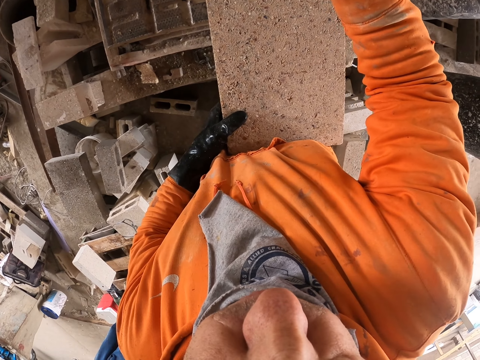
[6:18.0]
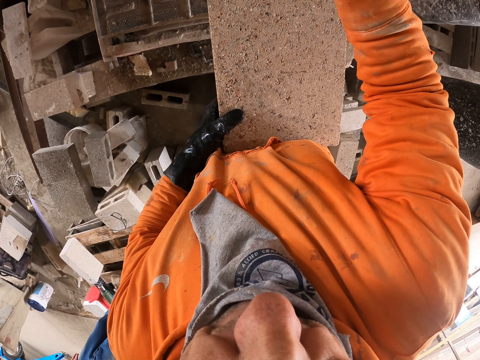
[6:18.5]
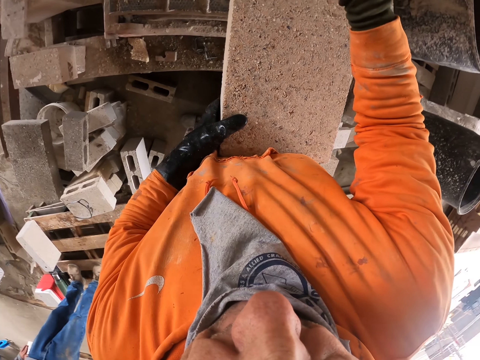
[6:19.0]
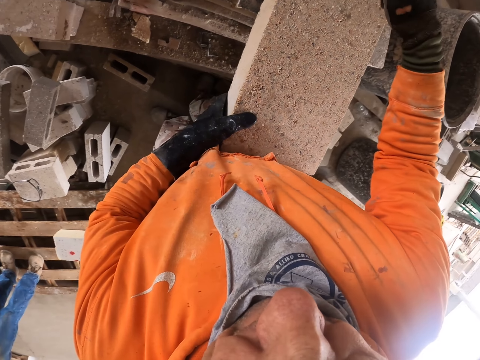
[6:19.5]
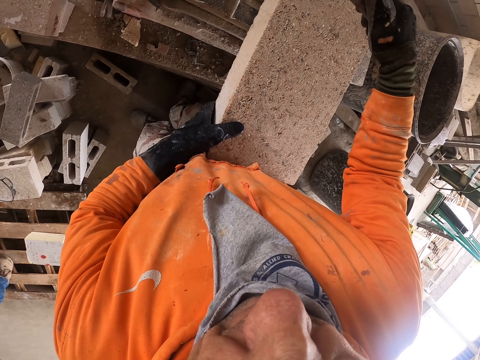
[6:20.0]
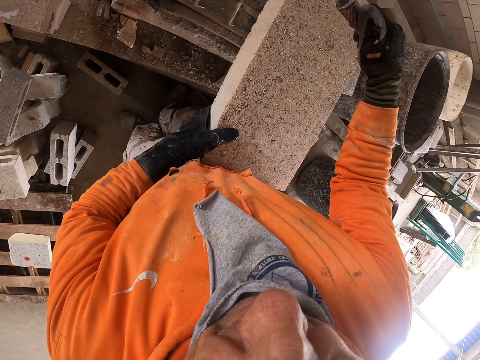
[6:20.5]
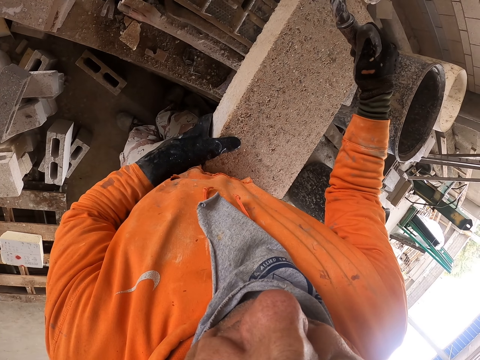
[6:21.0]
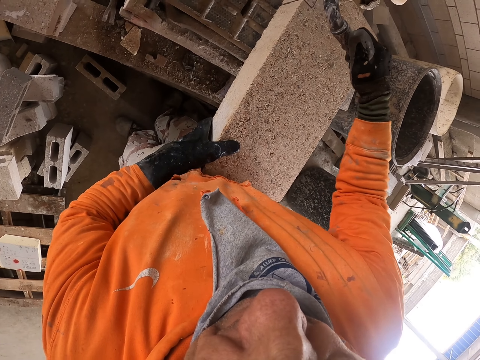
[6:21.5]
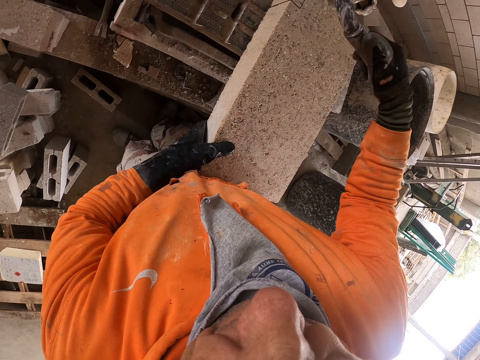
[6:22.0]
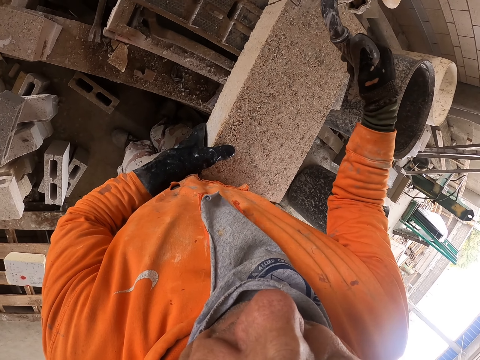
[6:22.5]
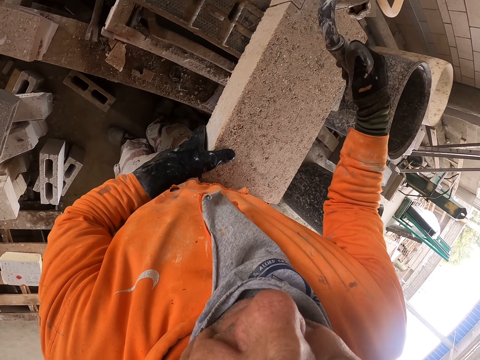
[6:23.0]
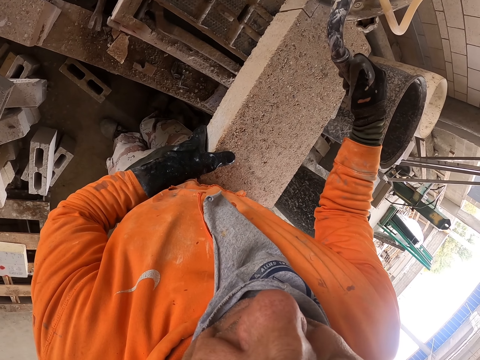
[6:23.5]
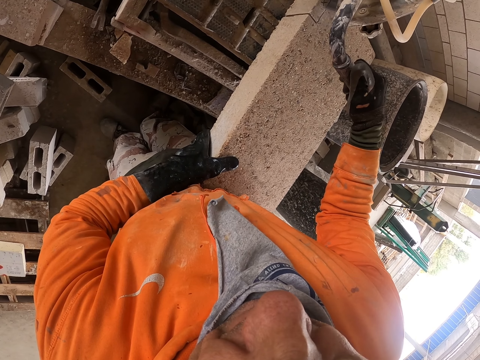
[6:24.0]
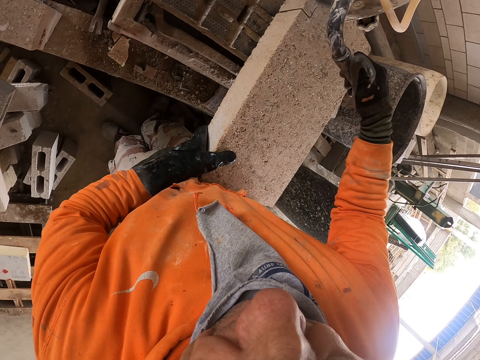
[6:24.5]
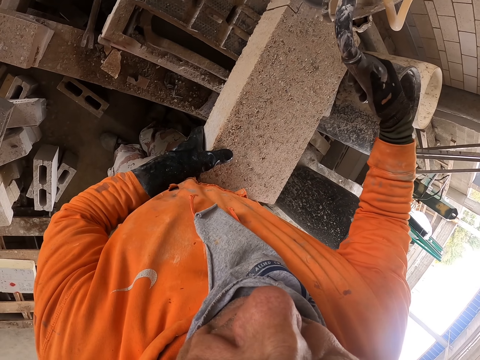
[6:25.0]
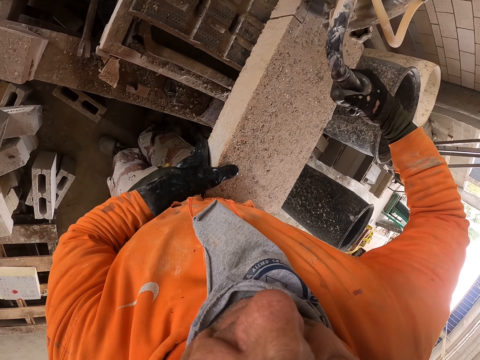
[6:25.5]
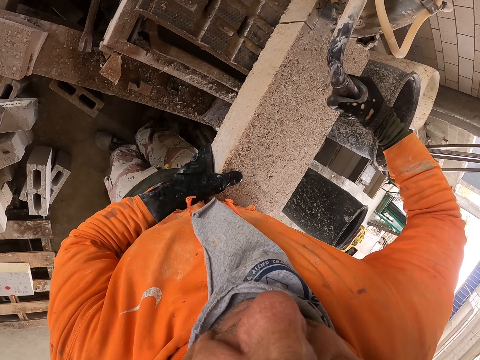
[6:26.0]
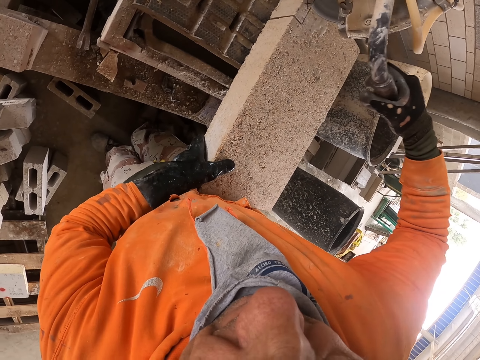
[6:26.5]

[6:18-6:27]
The camera wearer cuts a concrete brick. They turn around. They cut the concrete brick.

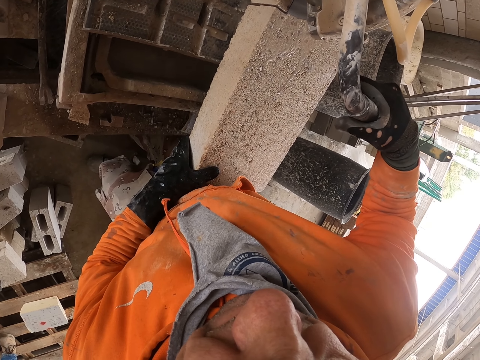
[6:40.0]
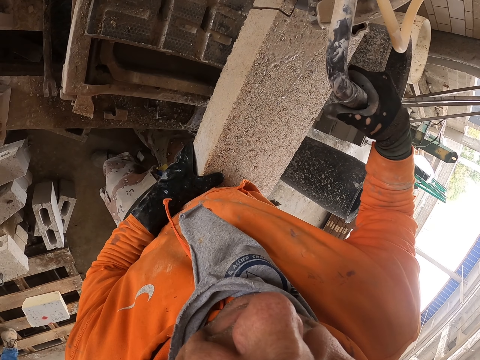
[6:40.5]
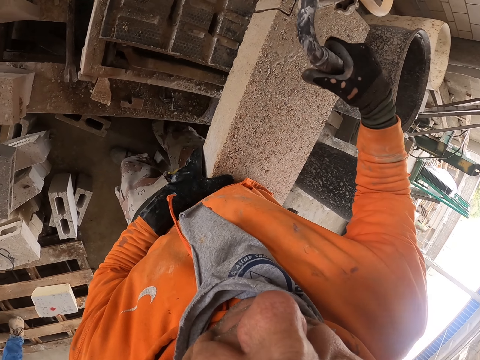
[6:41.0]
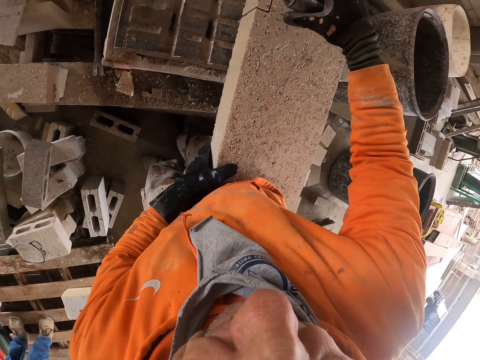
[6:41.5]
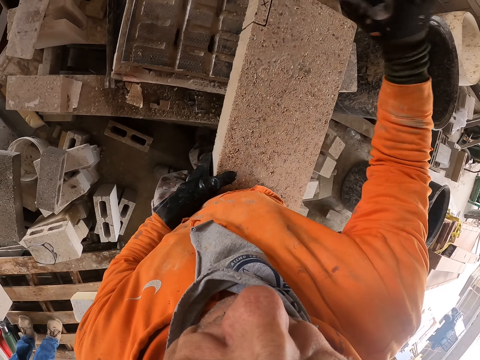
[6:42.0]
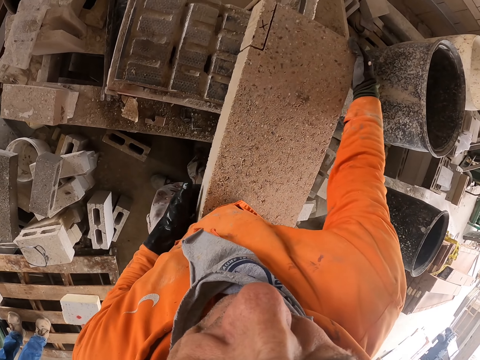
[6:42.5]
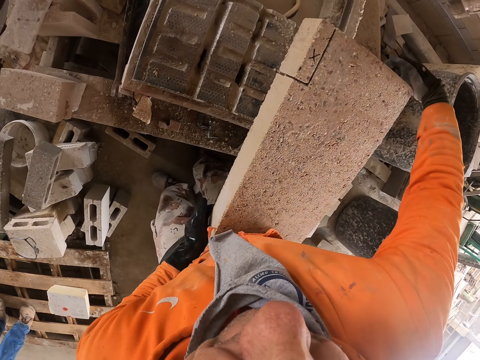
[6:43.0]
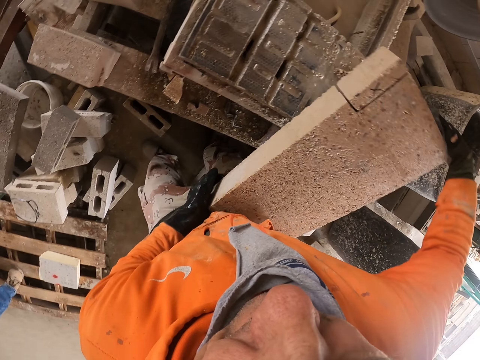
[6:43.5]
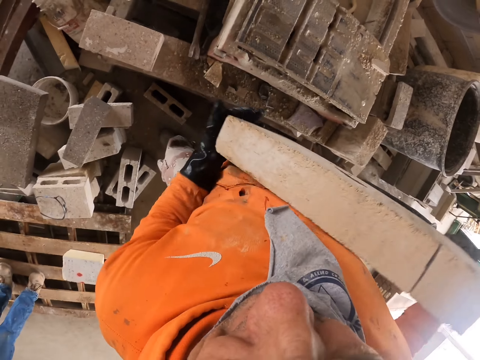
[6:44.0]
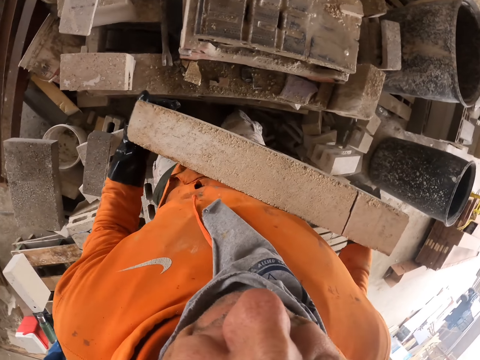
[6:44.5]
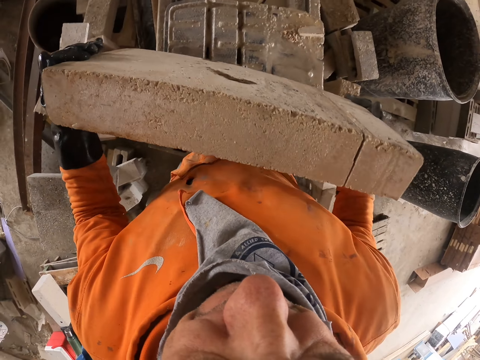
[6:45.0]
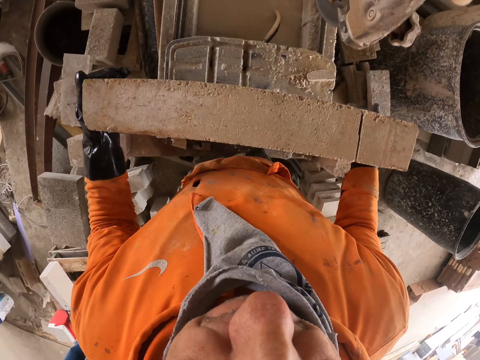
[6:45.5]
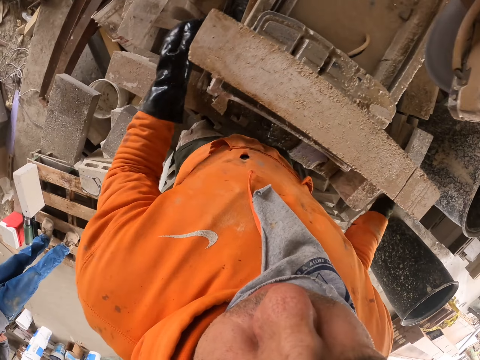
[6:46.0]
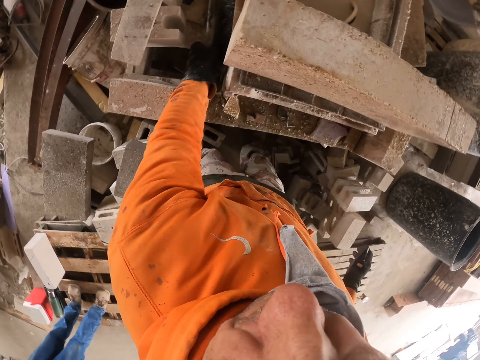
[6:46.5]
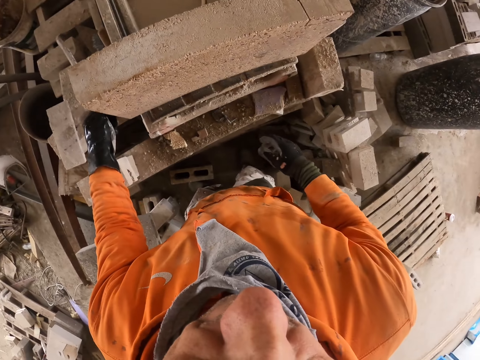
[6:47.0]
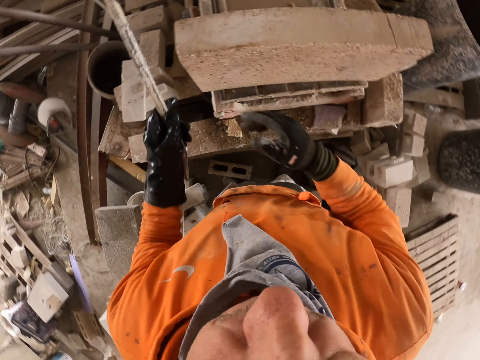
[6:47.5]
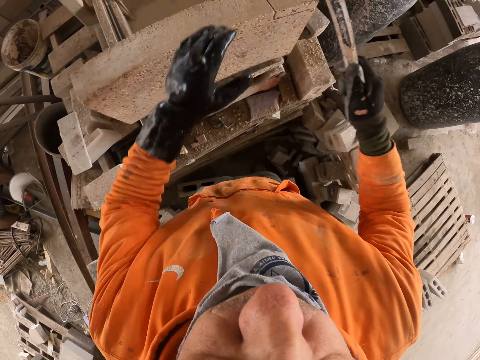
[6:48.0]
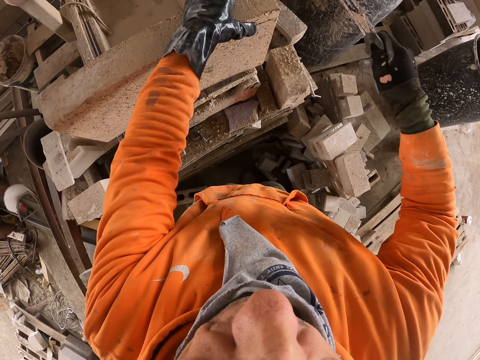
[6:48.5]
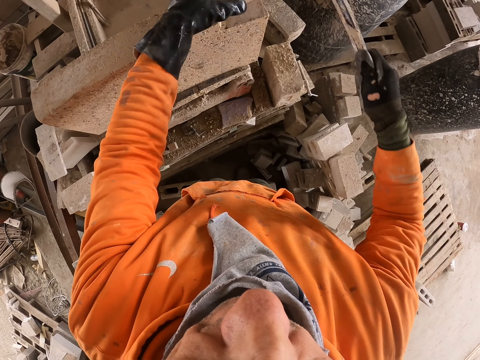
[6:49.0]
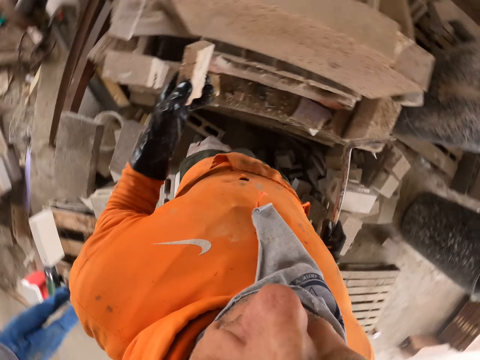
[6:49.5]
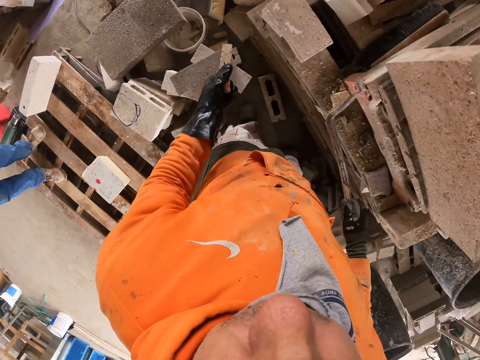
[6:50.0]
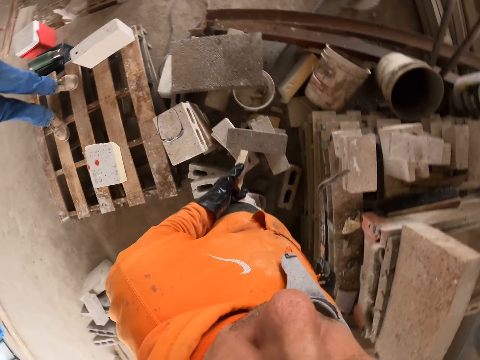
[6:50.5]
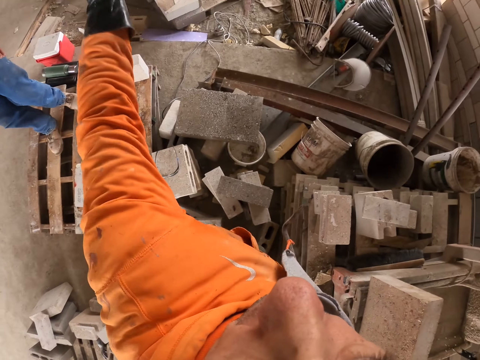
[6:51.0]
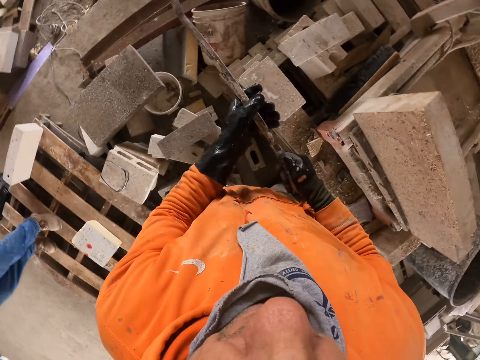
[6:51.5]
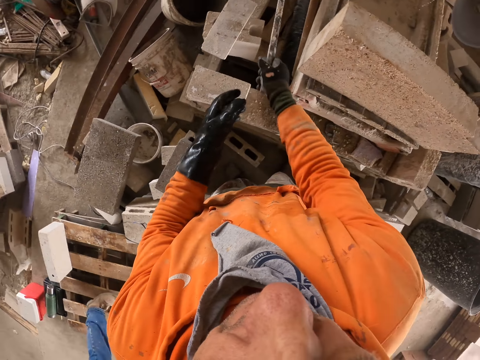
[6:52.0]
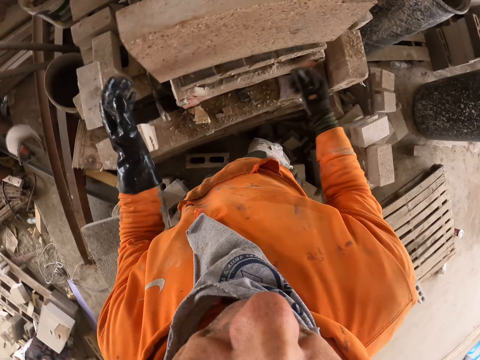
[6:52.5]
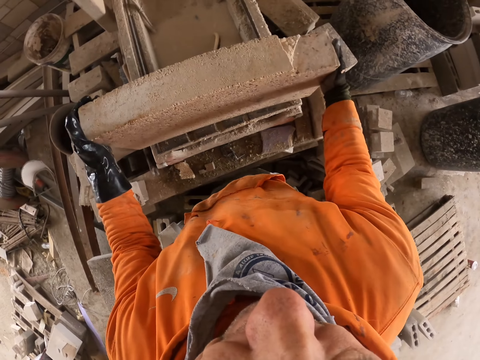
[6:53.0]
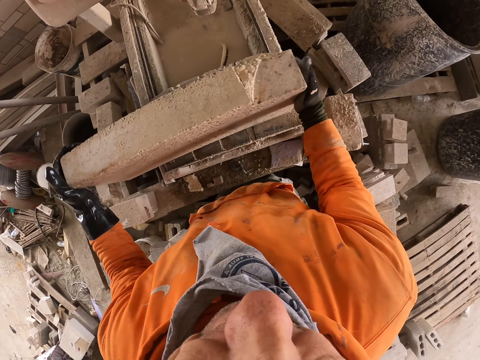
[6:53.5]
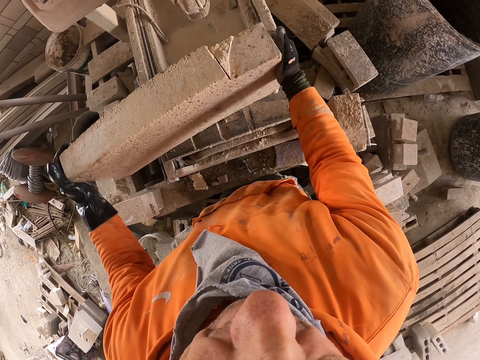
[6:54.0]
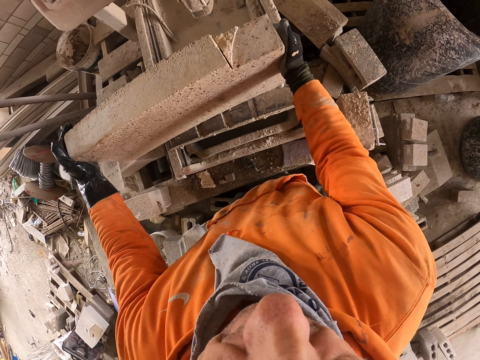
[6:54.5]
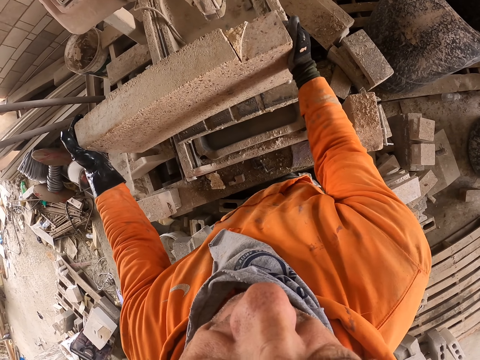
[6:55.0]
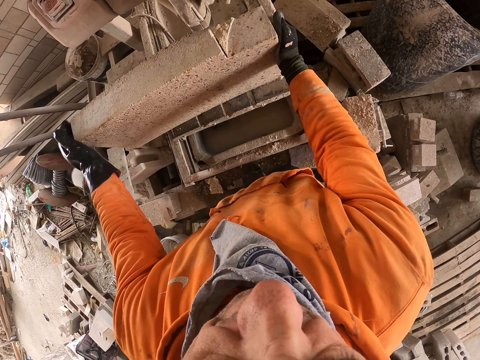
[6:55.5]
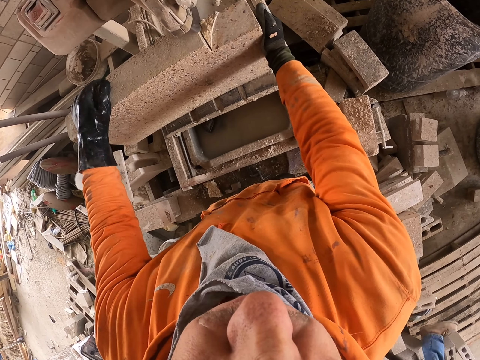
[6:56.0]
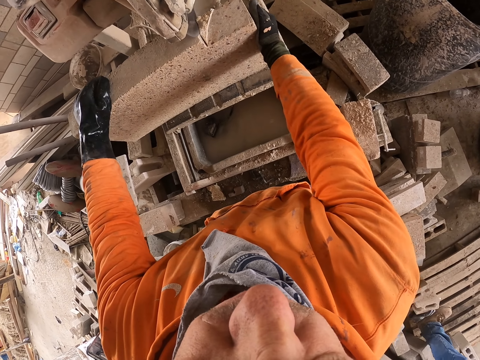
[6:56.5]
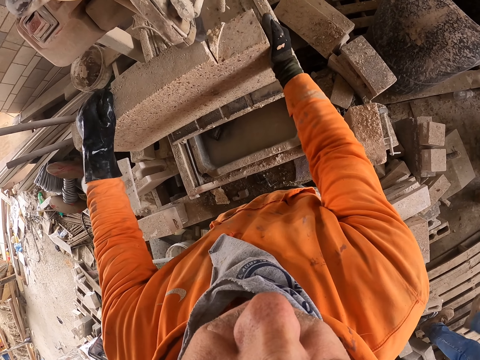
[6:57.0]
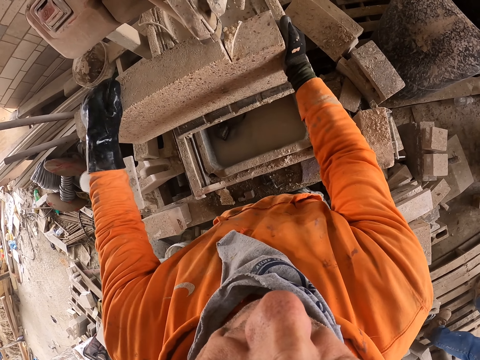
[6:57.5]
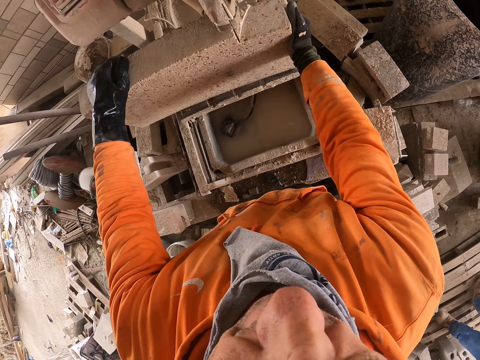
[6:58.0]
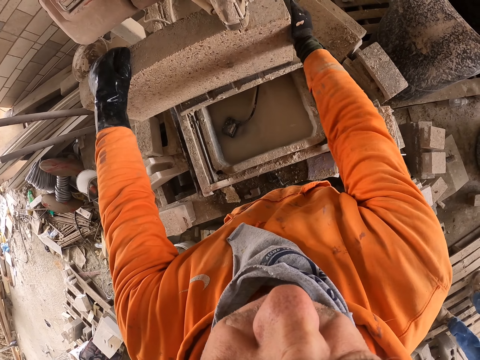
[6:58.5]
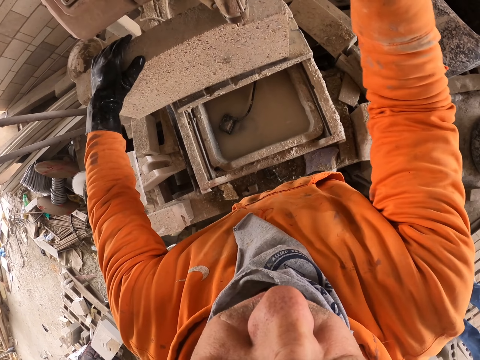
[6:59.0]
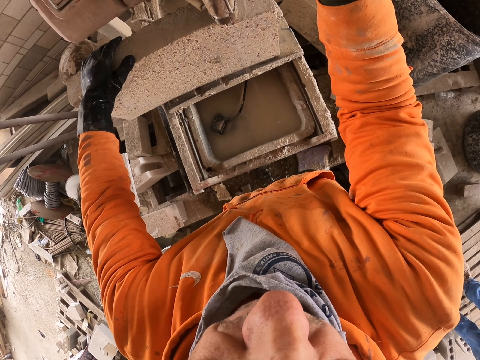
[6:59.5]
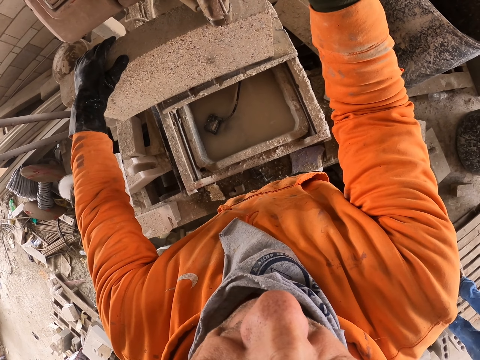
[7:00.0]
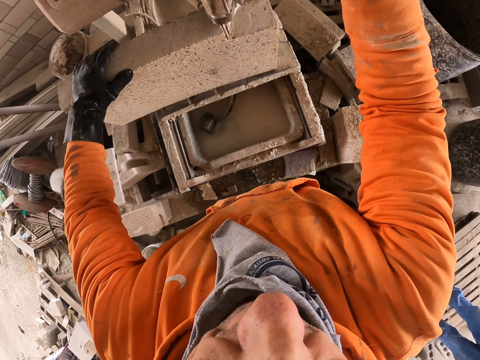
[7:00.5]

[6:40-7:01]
The camera wearer turns around. They pick the block stone on the machine cutter. They hold a concrete block. They put the block stone on the machine cutter. They adjust the concrete block on the cutter. They pick a metal on the floor. They turn around. They remove a piece of block stone on the block stone, and throw the piece of block stone on the floor. A man stands on the wood pallet. The camera wearer holds a rod. They throw the metal on the floor. They turn around. They move the block stone on the machine cutter. They cut the block stone with the machine cutter.
